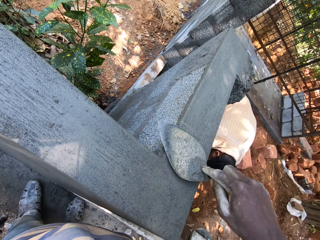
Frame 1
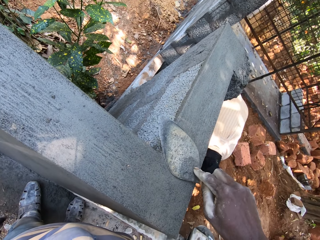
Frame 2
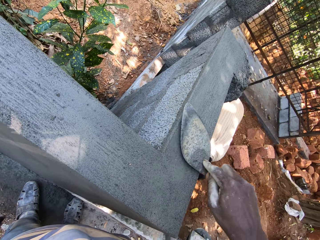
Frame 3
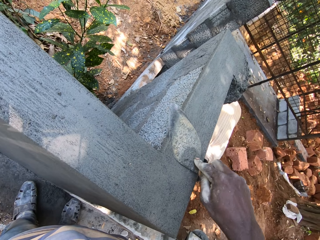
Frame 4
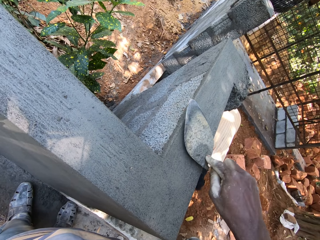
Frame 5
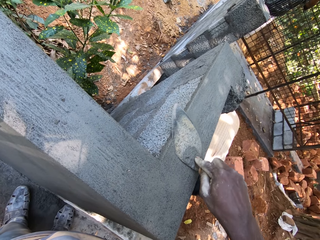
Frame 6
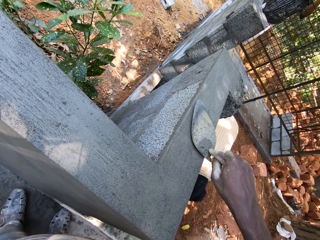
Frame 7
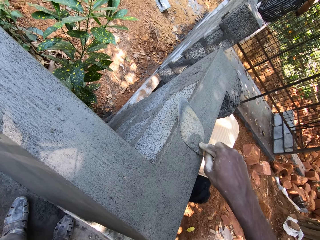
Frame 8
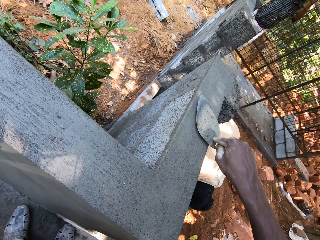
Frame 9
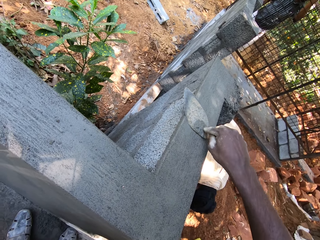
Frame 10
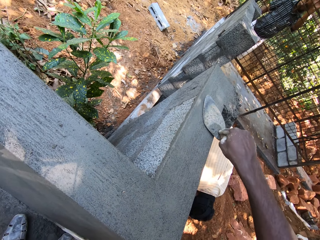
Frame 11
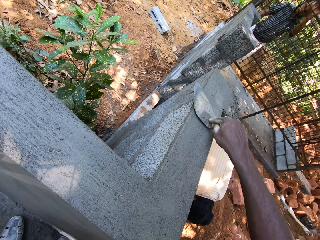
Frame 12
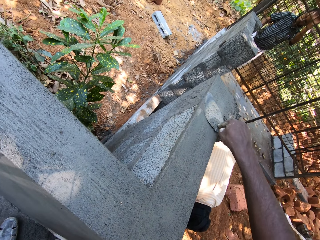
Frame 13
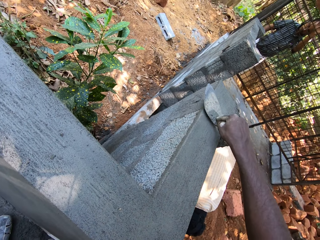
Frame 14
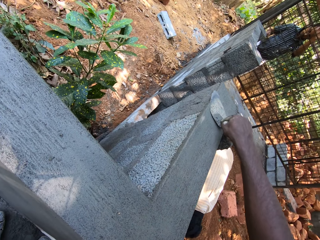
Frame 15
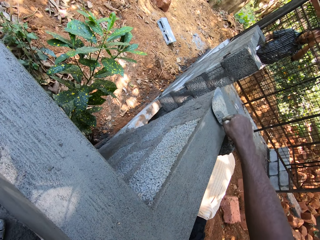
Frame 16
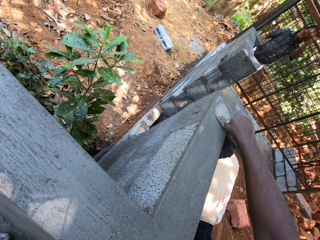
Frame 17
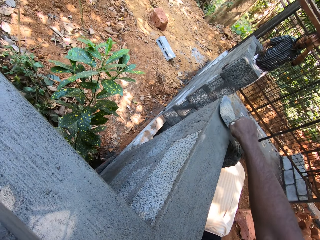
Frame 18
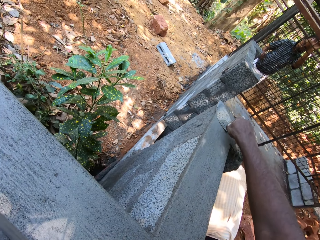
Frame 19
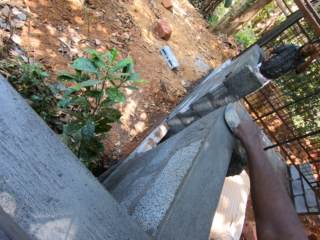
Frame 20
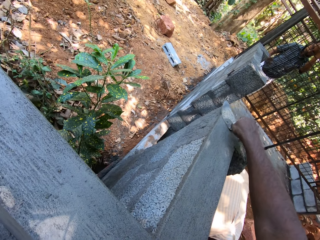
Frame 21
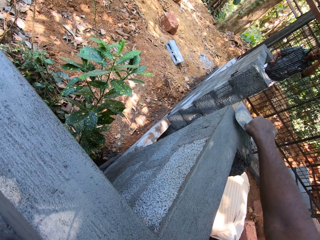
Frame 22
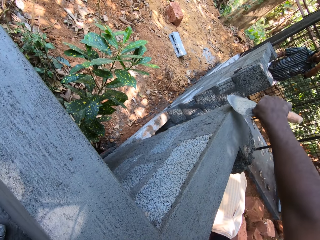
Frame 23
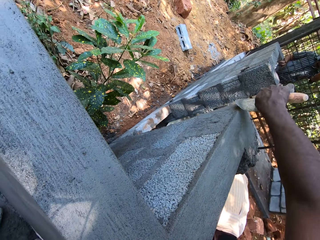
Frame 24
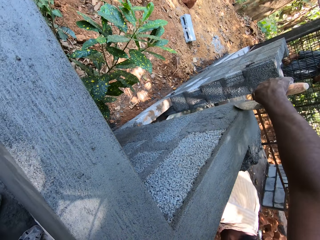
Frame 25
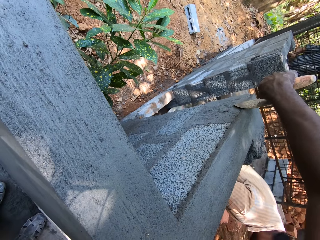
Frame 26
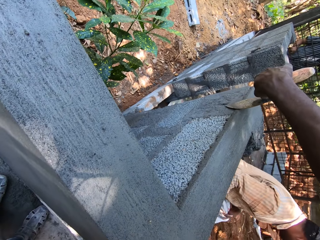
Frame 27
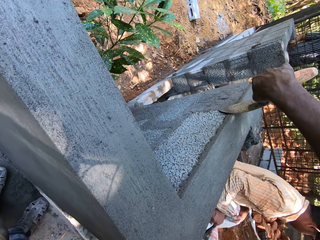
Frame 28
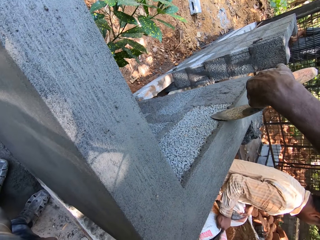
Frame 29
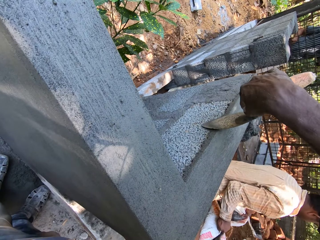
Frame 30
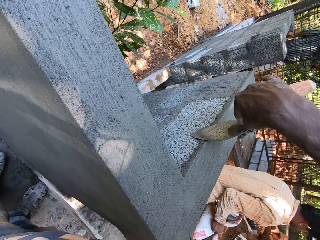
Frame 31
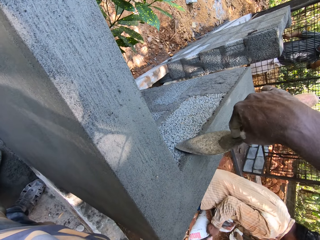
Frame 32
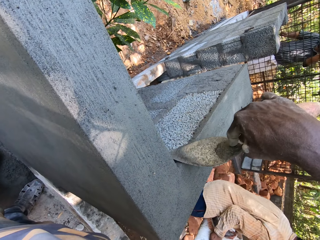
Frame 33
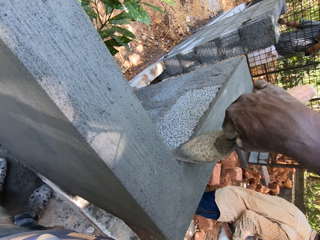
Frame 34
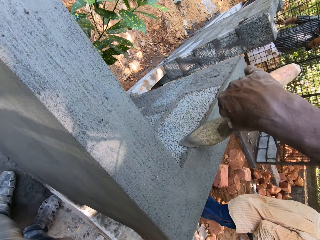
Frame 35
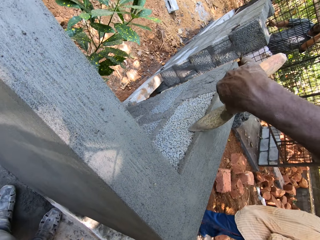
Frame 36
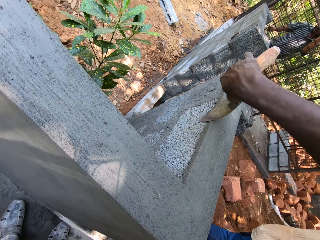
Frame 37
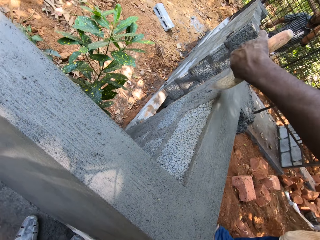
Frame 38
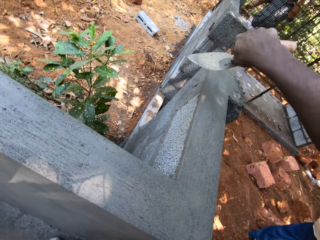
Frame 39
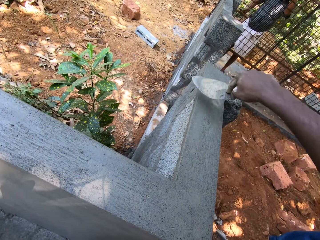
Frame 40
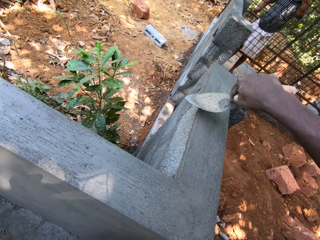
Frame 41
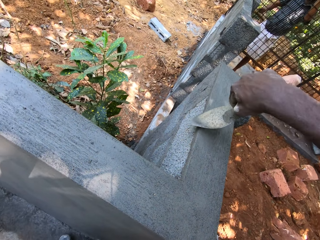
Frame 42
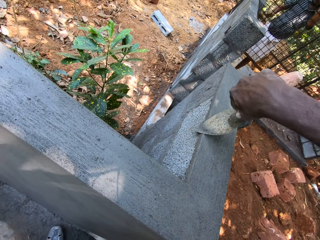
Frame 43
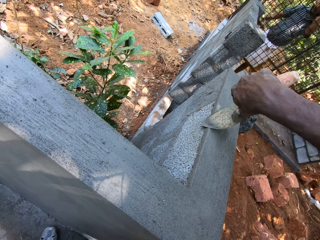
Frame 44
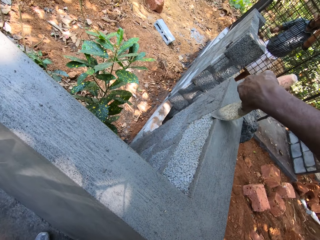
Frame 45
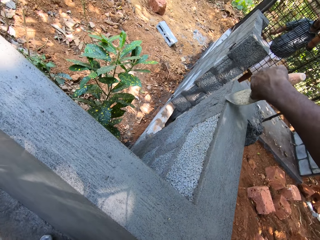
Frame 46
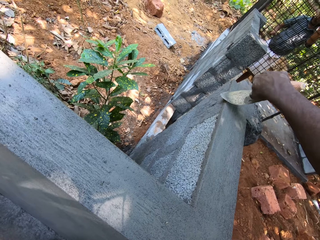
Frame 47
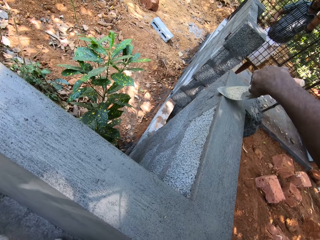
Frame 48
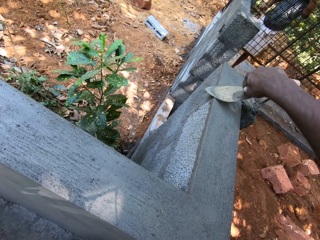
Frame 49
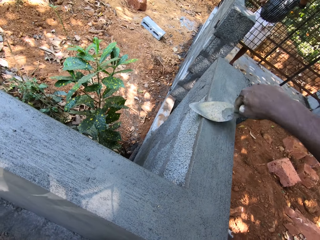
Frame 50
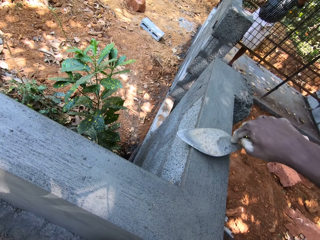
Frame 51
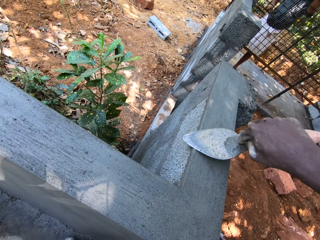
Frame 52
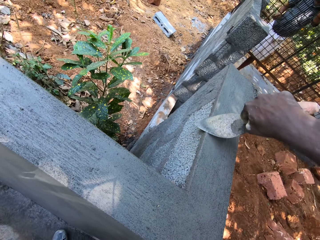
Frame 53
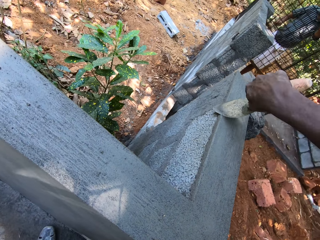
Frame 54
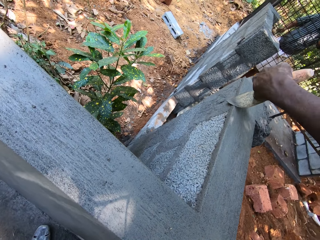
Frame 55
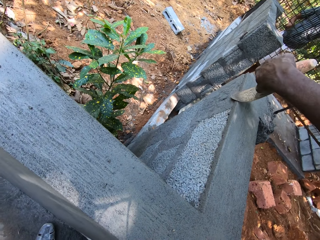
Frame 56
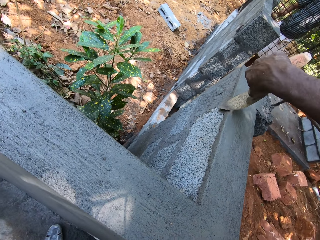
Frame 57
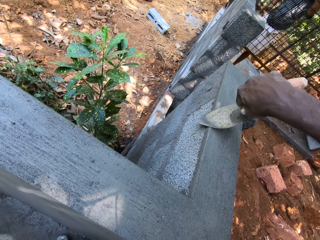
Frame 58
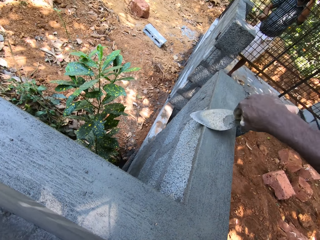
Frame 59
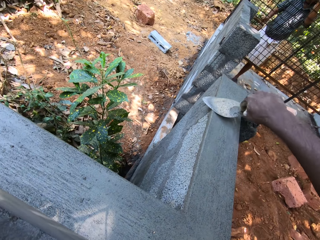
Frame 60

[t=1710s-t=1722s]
The camera wearer applies cement on the wall. A man walks around the compound. The camera wearer applies the cement on the wall. The man shapes a gate with a chisel in his right hand.

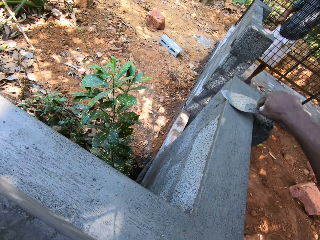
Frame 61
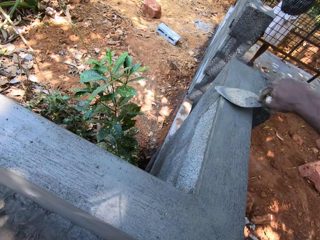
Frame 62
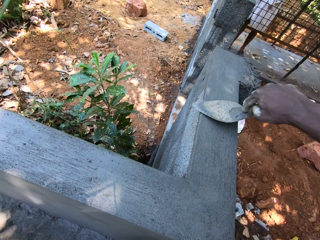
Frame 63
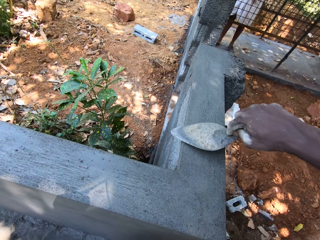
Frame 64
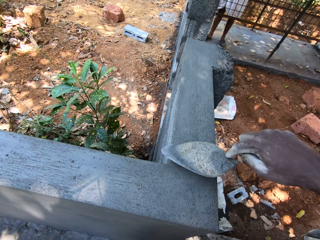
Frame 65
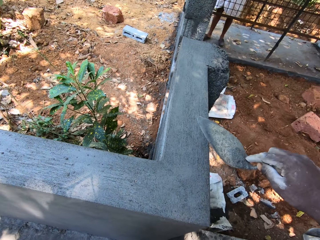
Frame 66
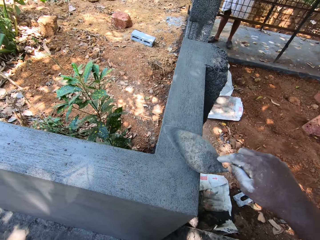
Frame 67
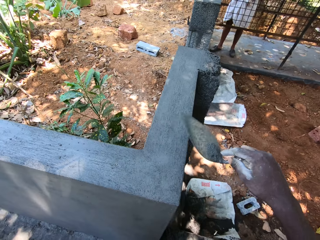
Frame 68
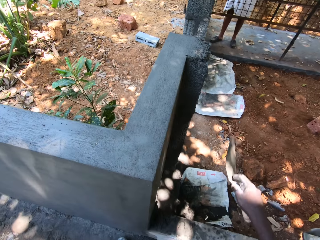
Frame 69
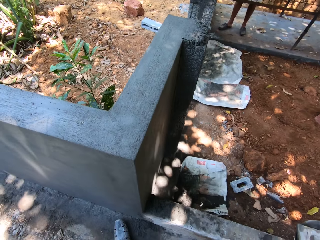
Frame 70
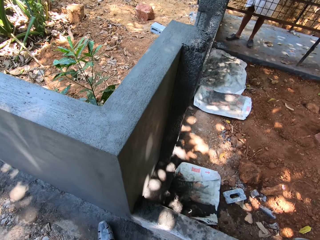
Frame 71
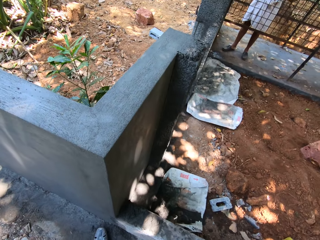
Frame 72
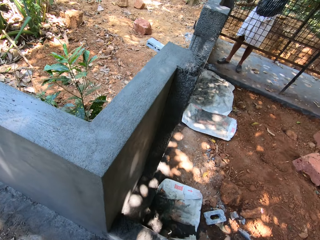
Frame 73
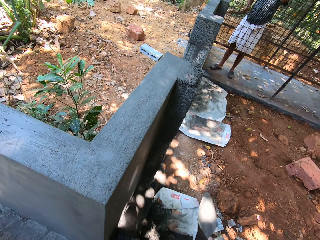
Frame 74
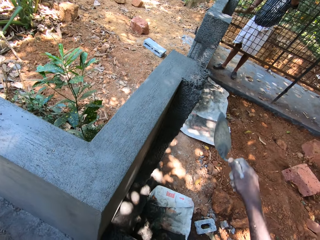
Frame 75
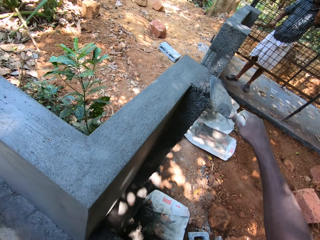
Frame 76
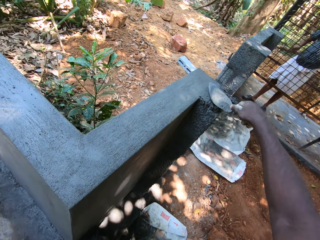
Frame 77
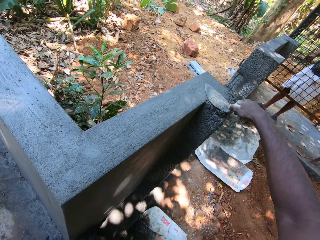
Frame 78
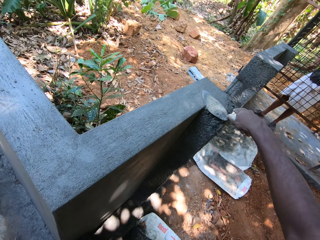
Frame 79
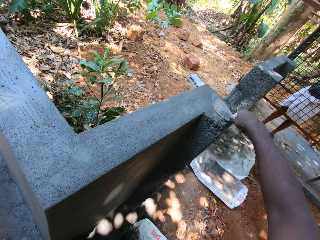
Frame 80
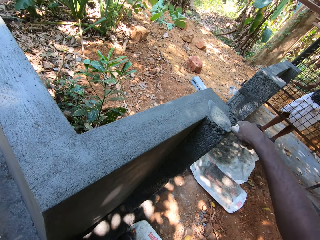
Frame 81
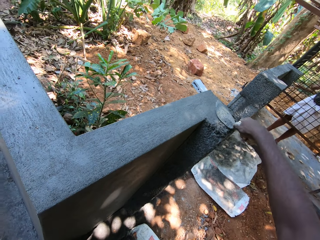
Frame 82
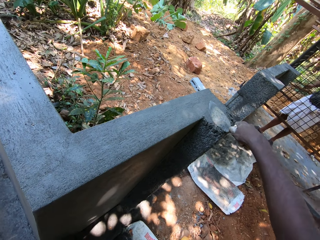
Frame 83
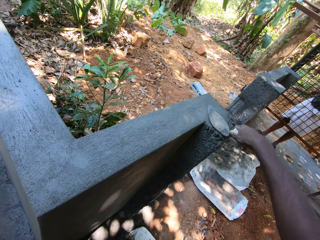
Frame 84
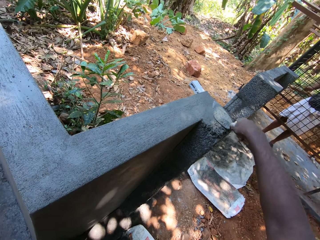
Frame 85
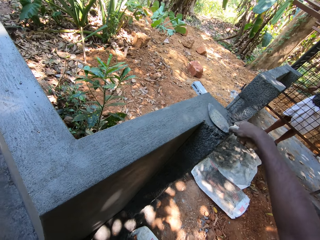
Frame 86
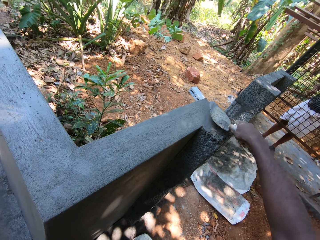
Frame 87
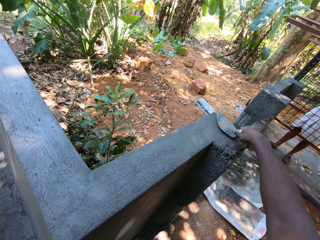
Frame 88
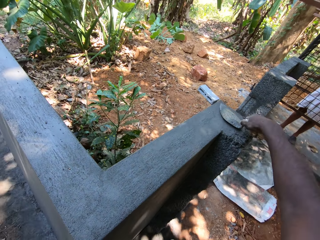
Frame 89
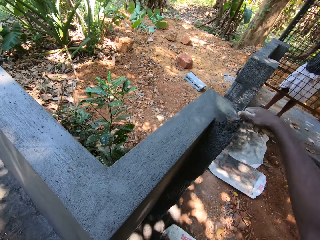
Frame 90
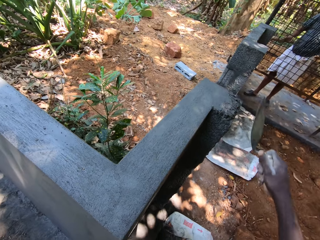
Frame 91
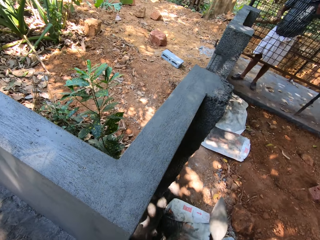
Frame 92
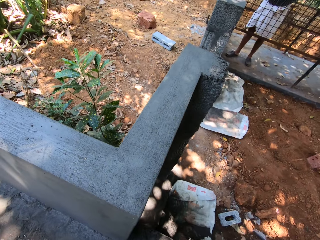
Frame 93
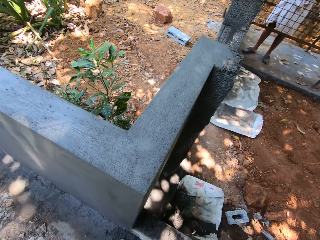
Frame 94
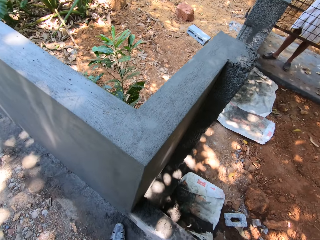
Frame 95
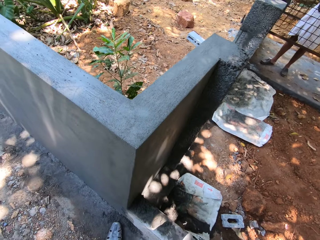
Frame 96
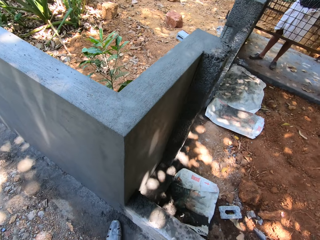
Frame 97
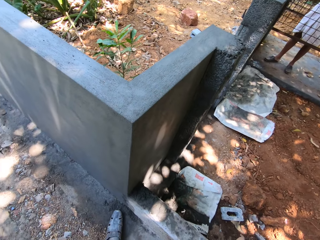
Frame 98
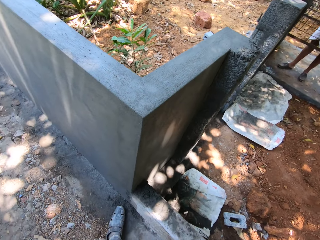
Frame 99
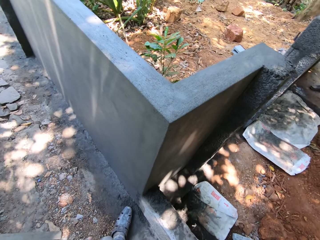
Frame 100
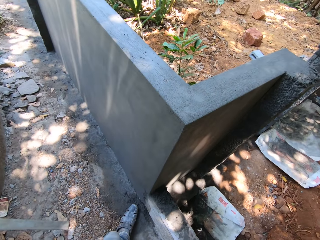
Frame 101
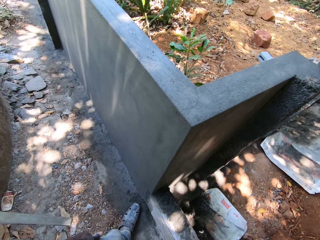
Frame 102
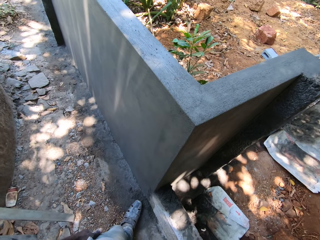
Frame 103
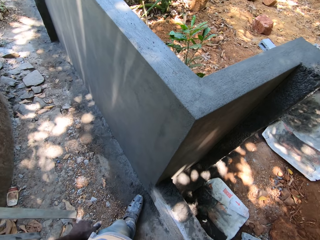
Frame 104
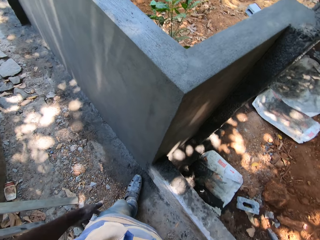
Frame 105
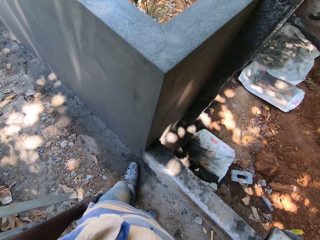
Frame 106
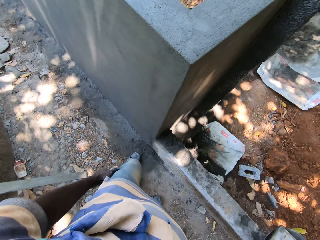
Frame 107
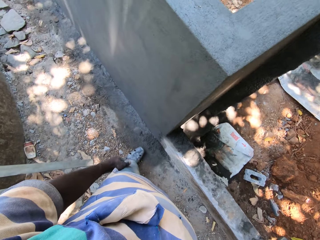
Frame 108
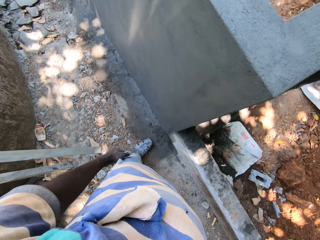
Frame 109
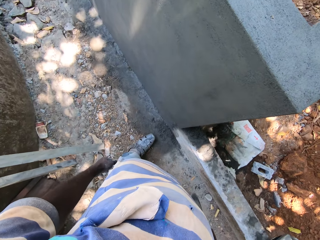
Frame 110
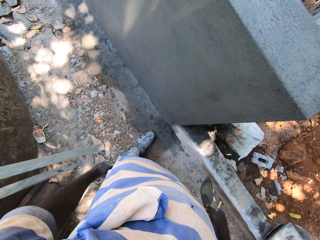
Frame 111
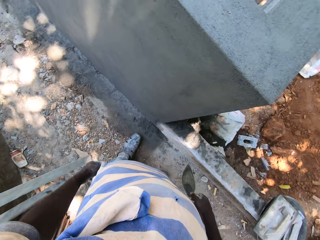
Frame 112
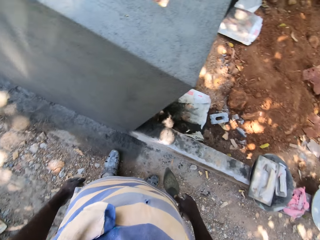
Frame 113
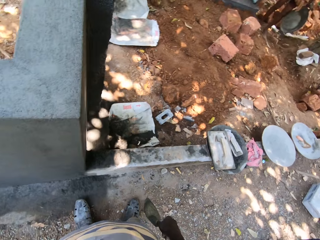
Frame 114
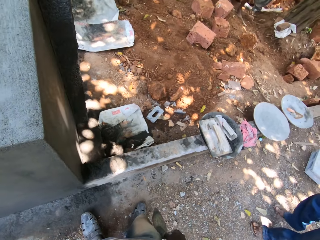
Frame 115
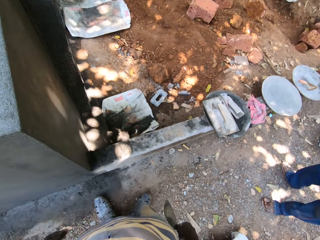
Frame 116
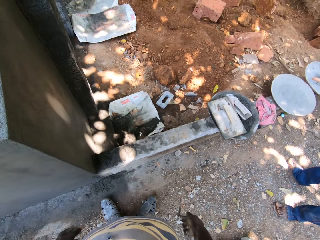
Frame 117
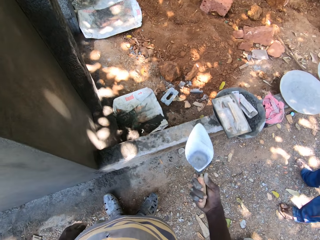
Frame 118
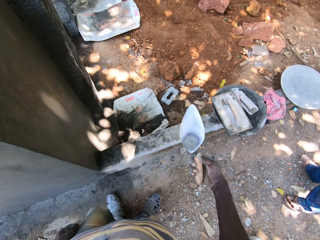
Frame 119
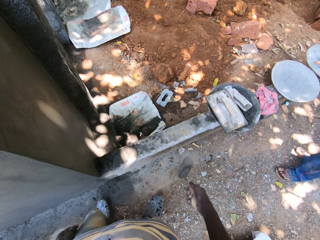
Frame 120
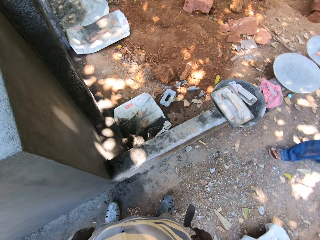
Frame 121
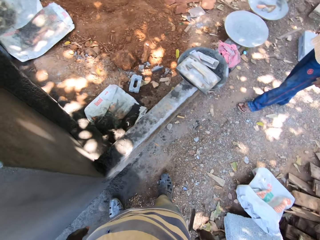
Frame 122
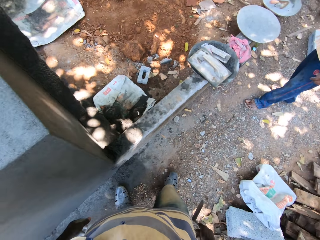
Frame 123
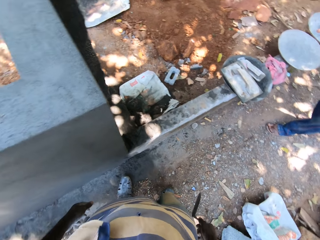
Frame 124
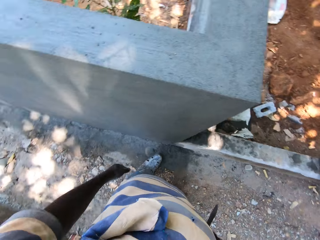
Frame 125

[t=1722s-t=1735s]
The camera wearer looks at the wall.
